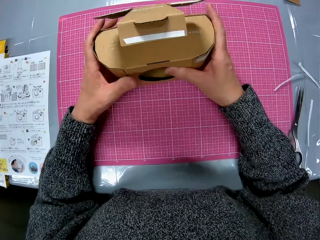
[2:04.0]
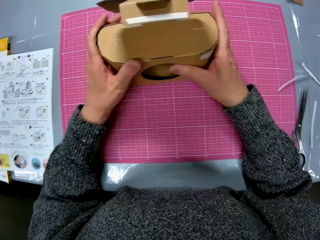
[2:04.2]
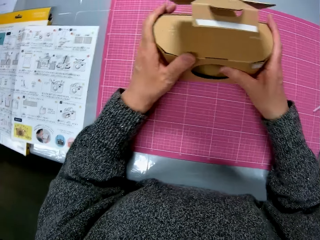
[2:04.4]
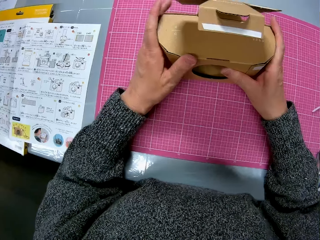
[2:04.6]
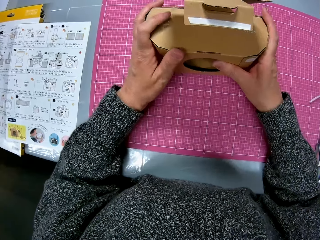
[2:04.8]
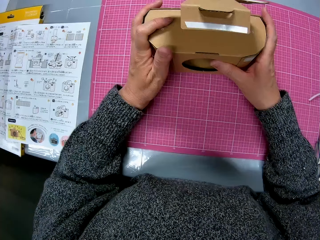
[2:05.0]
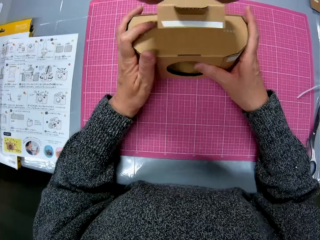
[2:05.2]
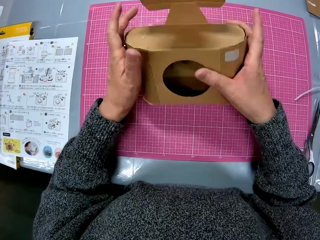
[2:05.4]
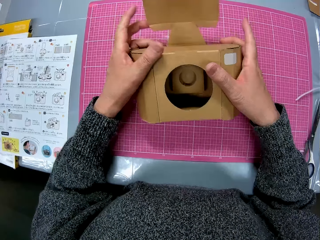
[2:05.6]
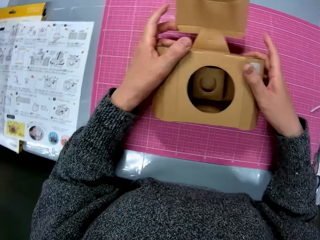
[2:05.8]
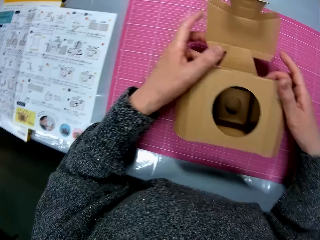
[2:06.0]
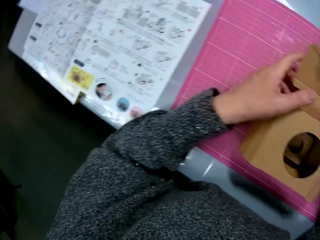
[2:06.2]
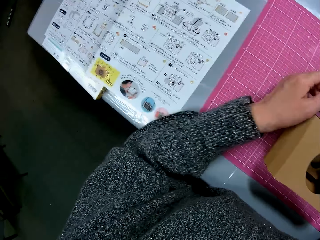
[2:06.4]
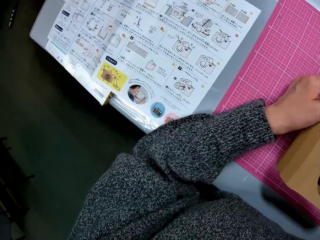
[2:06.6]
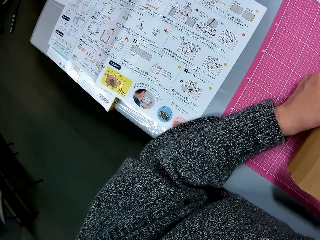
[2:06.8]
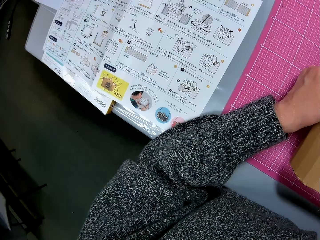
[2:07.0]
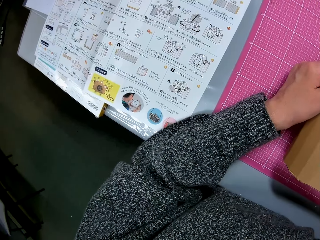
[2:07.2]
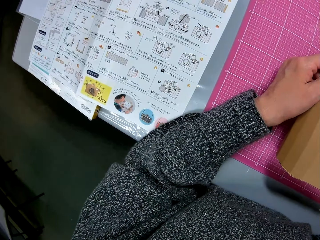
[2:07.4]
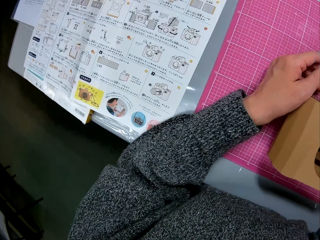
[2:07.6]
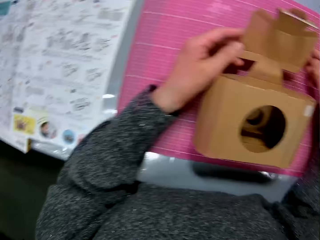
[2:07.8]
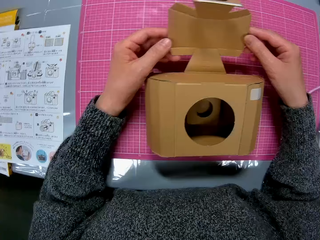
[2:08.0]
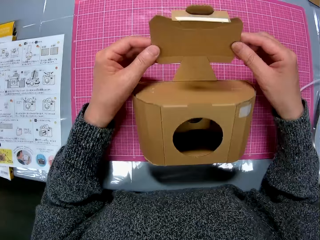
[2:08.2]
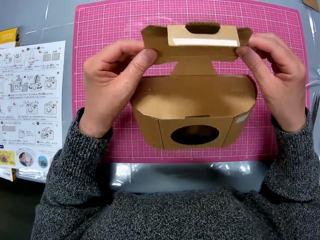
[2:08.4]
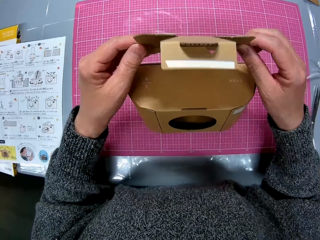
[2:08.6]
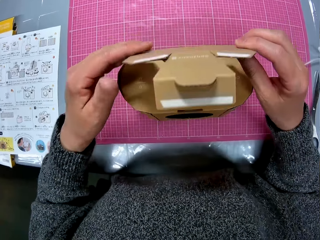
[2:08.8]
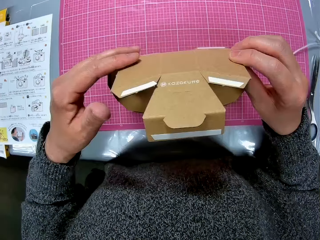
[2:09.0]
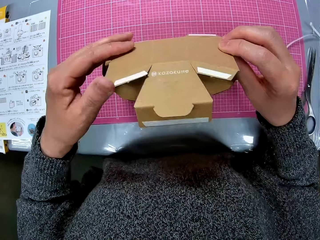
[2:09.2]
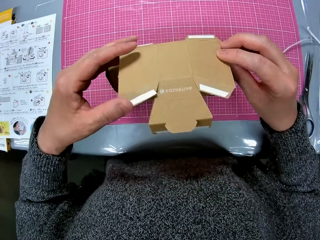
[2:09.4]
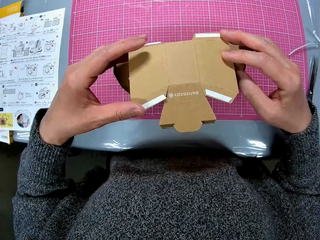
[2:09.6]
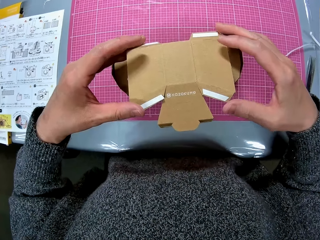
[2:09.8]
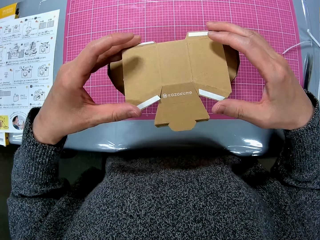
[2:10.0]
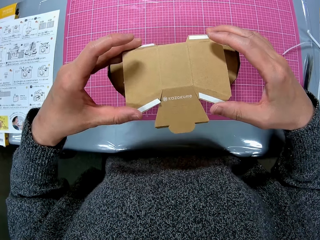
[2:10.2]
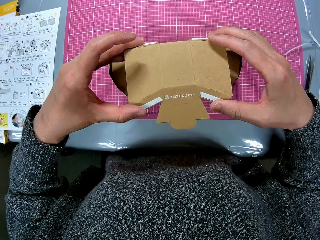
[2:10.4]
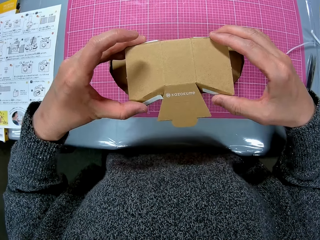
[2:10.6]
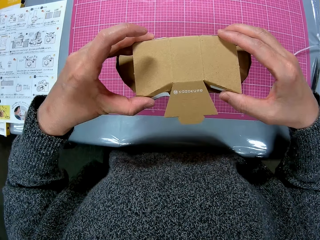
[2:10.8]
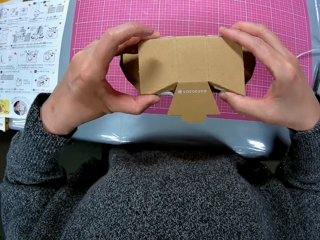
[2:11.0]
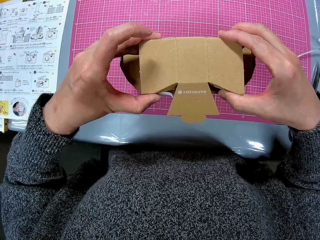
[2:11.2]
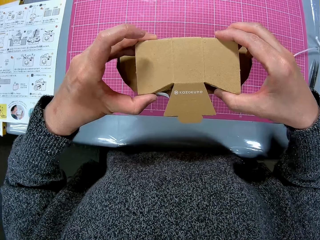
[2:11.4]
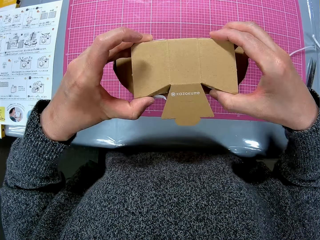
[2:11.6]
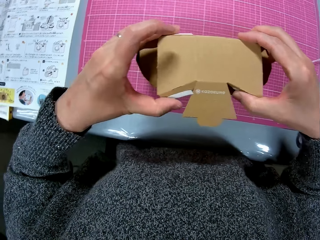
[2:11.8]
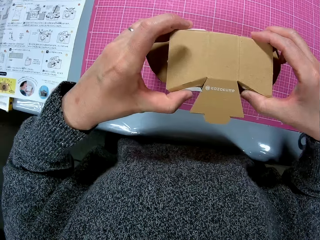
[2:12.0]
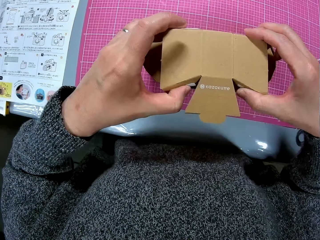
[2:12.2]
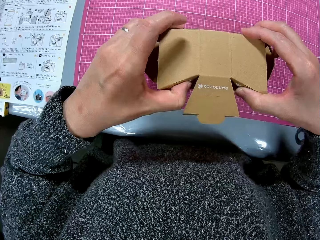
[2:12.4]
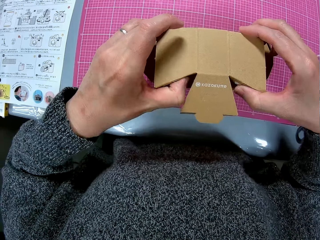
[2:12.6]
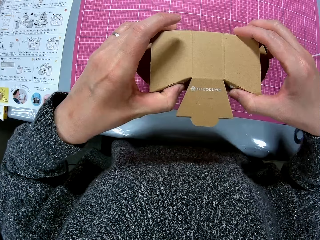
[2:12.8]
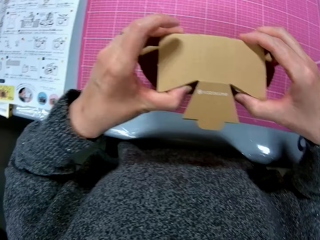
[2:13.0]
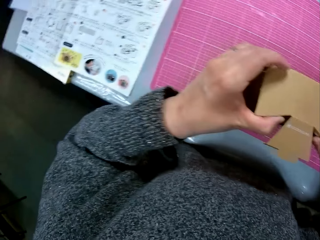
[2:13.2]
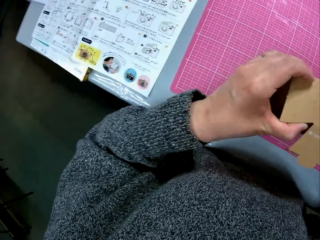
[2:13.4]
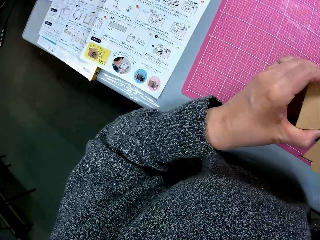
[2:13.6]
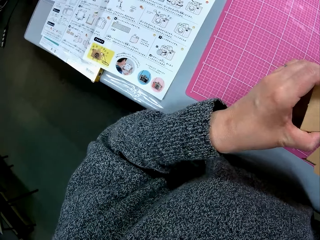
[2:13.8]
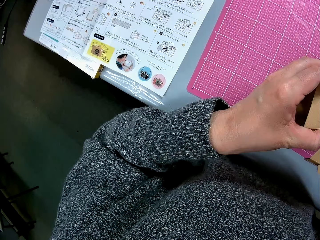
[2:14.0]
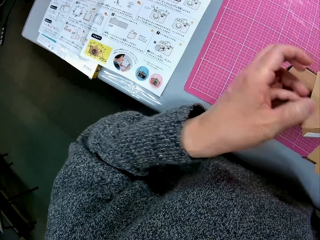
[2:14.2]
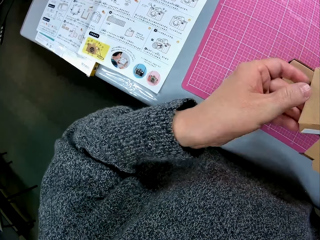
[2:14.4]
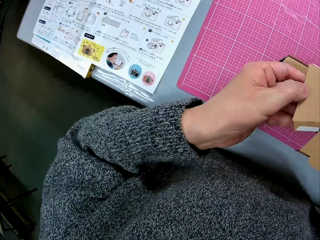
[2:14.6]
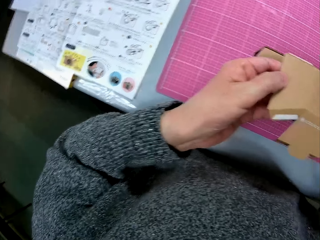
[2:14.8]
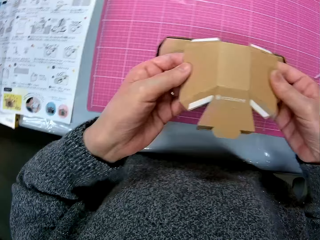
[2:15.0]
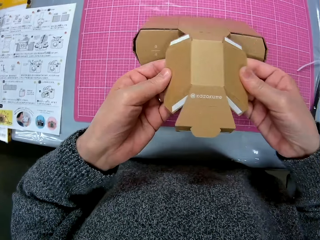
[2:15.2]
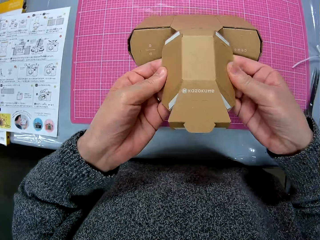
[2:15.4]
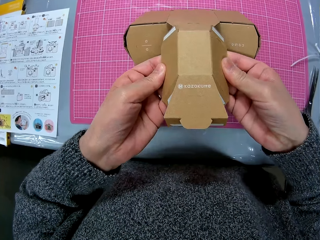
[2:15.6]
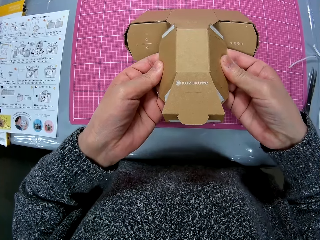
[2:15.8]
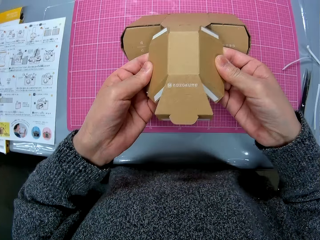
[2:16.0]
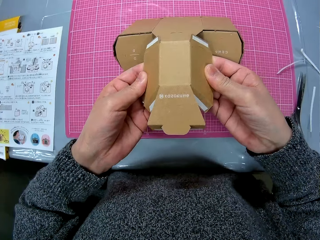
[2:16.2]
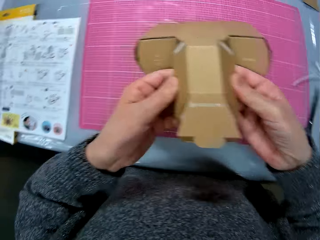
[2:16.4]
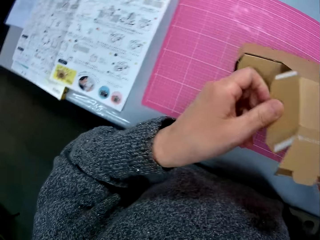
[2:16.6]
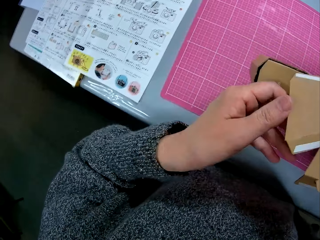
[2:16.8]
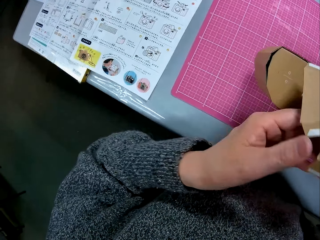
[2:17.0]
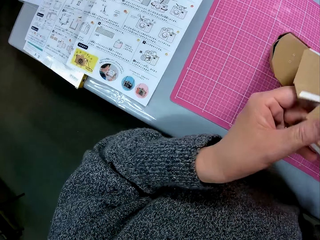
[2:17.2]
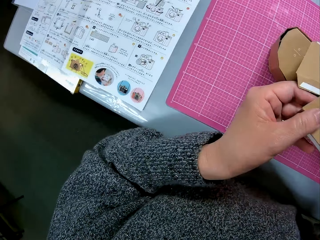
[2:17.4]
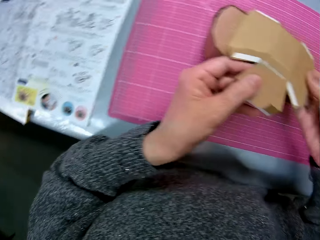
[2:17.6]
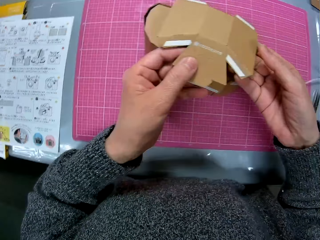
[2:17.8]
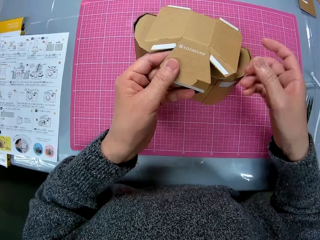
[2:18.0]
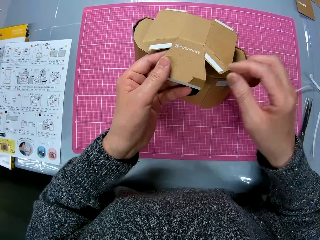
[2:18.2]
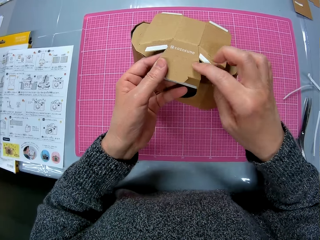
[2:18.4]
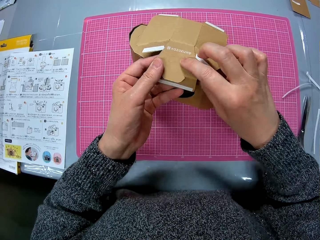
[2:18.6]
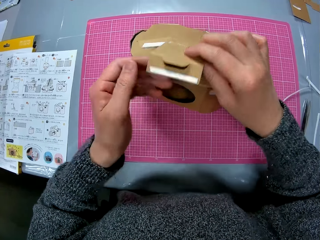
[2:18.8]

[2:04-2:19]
The camera wearer glances at the instruction manual. They fold the cardboard, look at the cardboard camera model, and fix the cardboard camera model. They glance at the instruction manual and remove a piece of paper from the cardboard camera model.

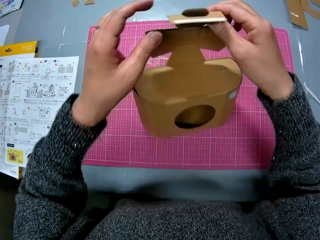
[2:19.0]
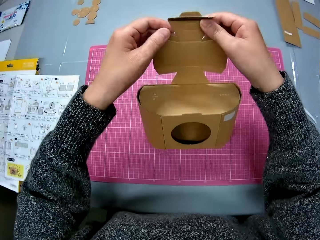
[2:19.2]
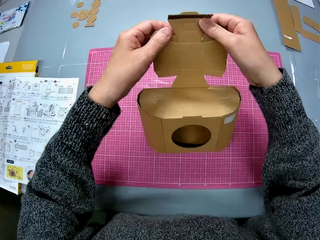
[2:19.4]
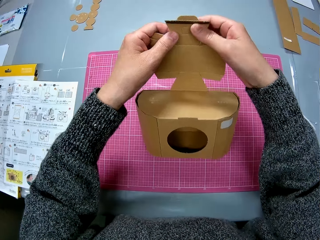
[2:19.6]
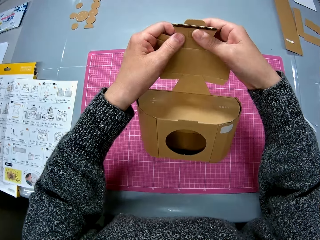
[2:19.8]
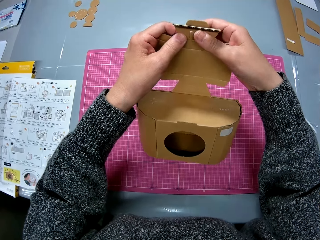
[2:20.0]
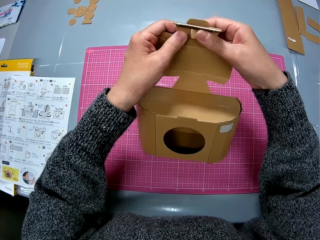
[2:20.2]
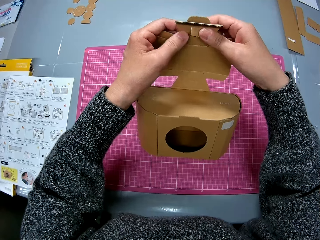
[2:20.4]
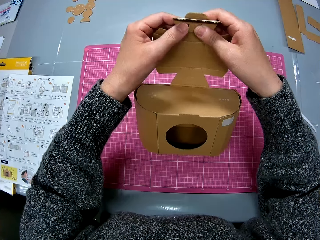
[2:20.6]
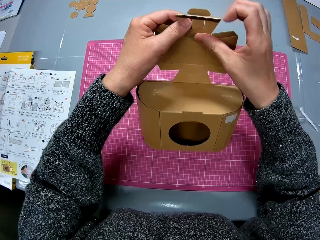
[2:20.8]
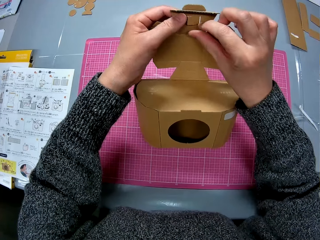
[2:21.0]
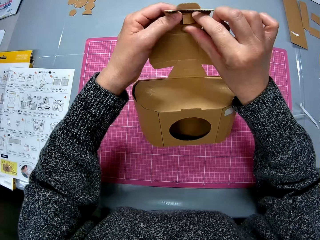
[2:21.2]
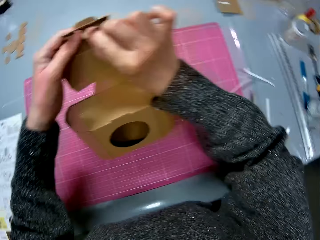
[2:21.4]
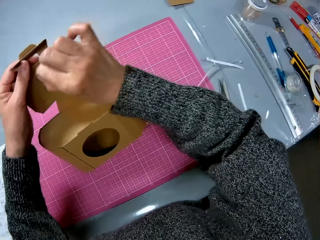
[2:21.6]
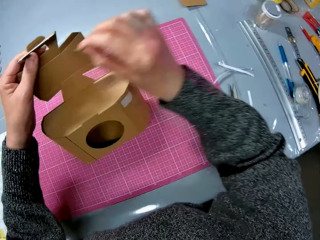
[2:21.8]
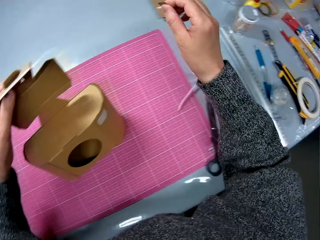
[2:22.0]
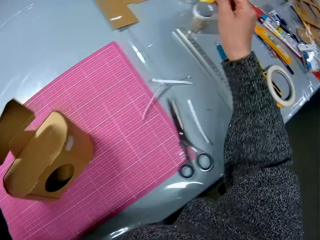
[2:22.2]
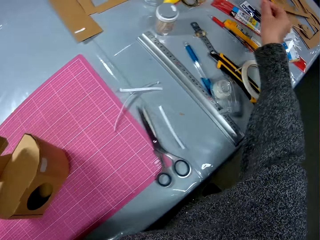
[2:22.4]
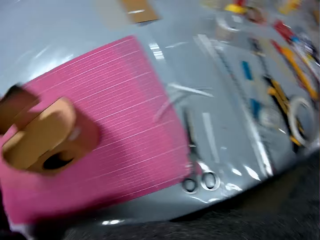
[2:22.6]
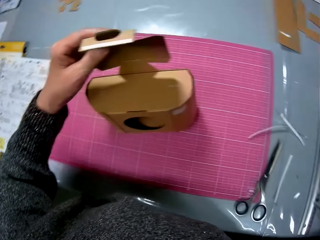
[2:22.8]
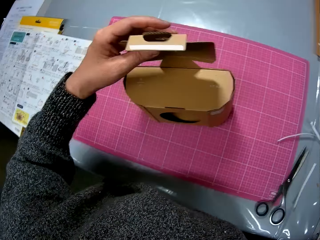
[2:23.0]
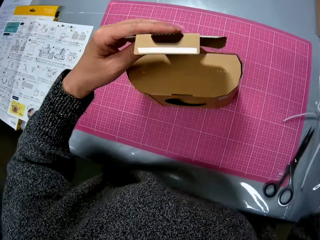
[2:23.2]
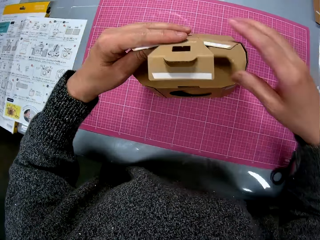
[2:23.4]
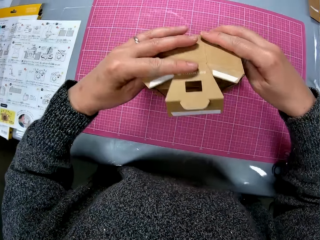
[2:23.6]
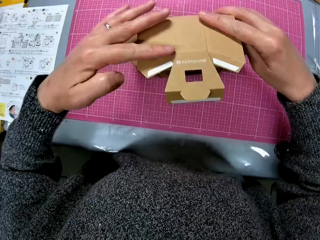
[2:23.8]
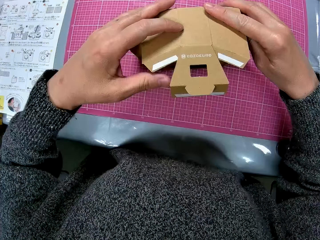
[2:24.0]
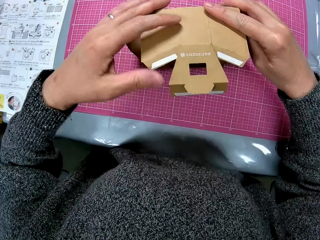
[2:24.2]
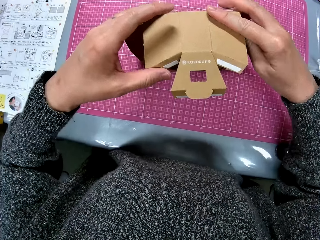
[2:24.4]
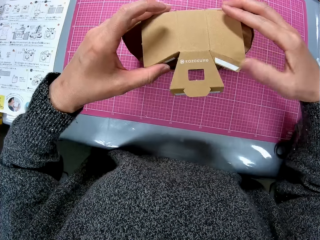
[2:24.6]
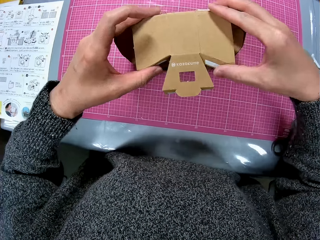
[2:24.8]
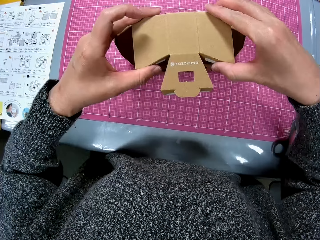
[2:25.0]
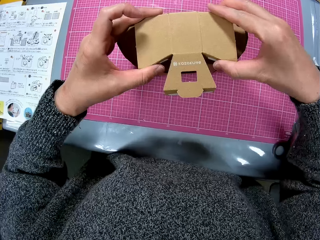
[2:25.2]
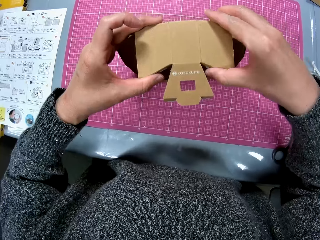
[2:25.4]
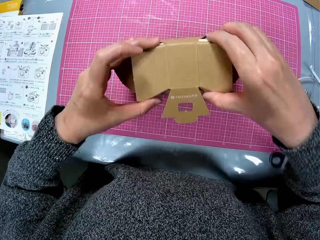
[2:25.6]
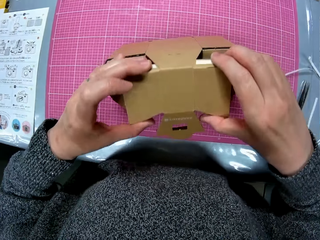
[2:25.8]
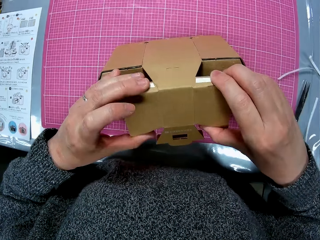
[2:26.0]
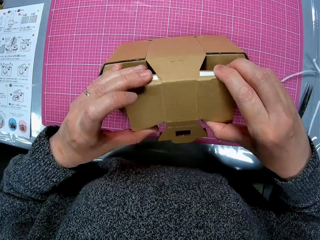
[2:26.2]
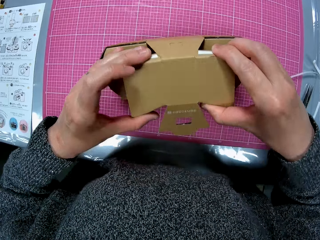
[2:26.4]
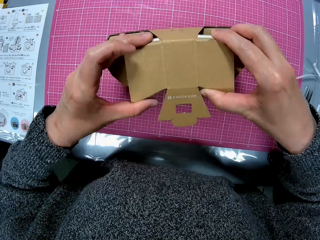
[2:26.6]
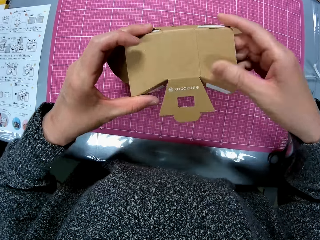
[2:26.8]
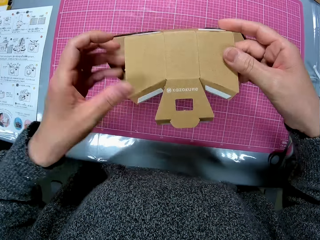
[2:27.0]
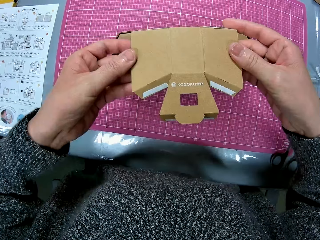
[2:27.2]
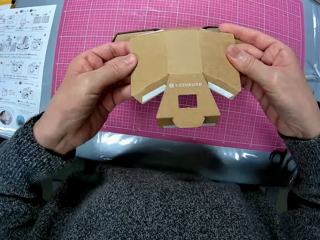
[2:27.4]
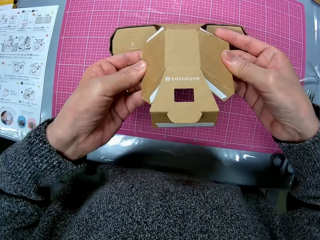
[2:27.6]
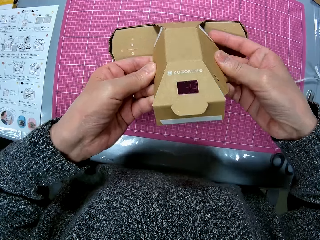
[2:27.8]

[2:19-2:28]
The camera wearer detaches cardboard pieces from the cardboard and drops the cardboard pieces on the table. They fold the cardboard and fix the cardboard camera model.
